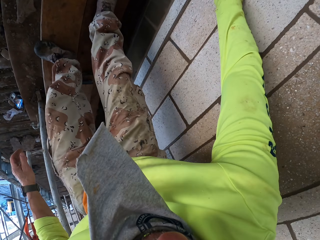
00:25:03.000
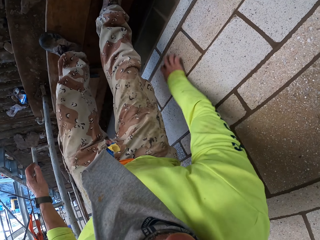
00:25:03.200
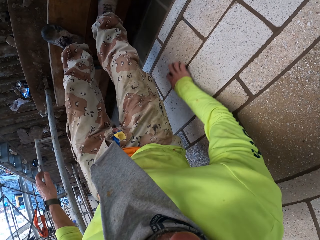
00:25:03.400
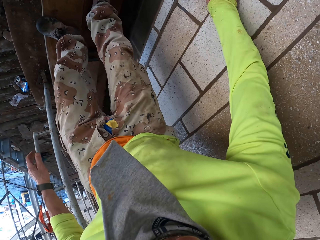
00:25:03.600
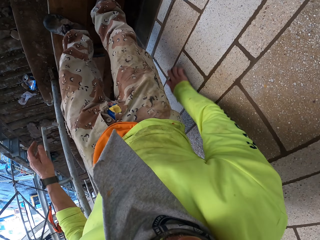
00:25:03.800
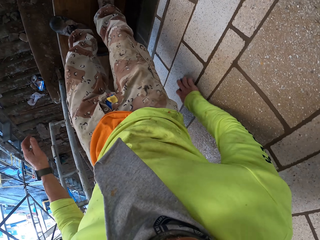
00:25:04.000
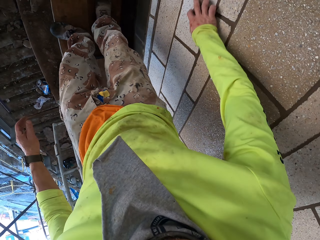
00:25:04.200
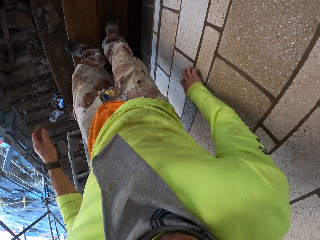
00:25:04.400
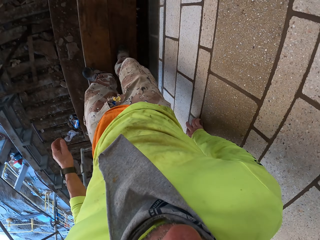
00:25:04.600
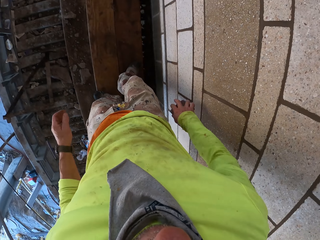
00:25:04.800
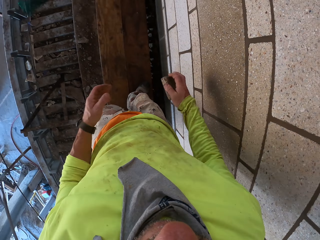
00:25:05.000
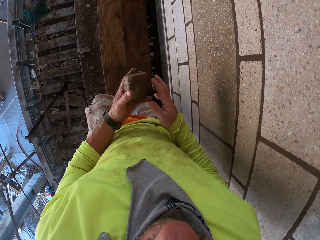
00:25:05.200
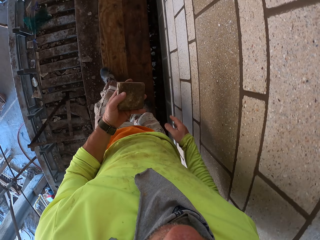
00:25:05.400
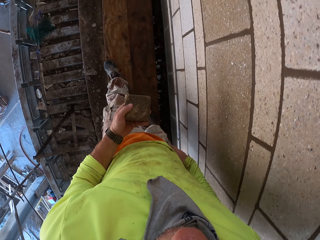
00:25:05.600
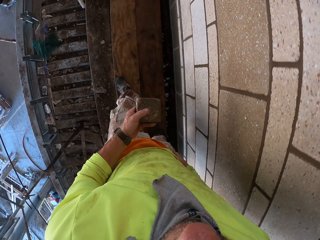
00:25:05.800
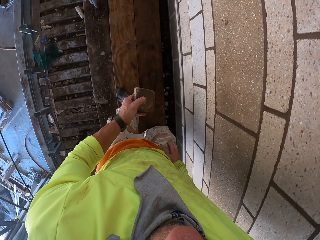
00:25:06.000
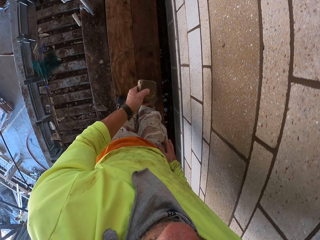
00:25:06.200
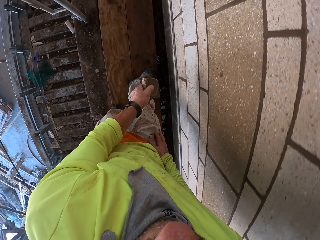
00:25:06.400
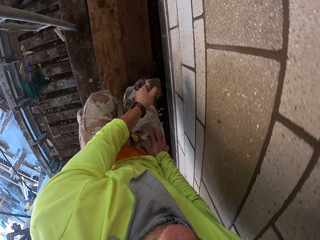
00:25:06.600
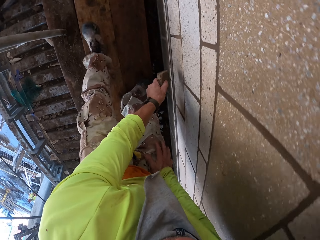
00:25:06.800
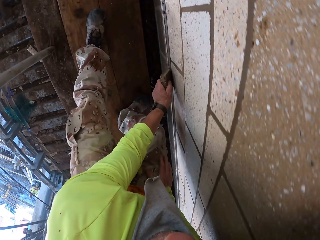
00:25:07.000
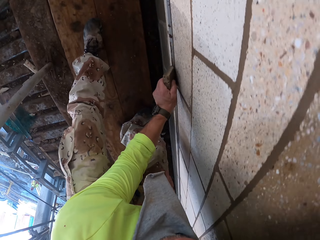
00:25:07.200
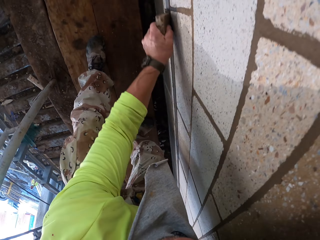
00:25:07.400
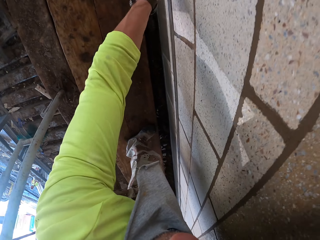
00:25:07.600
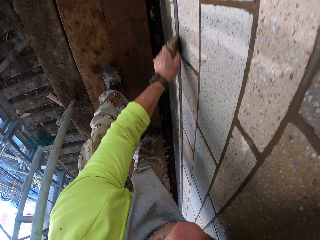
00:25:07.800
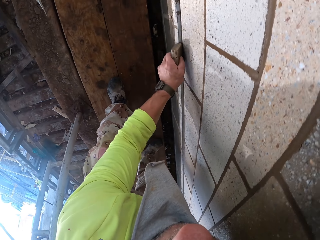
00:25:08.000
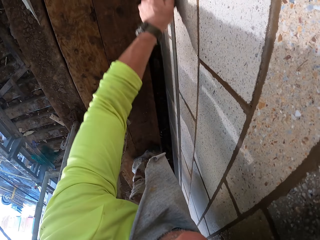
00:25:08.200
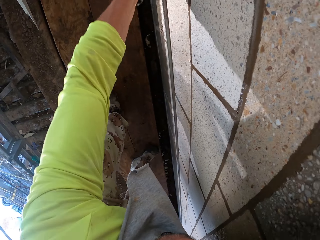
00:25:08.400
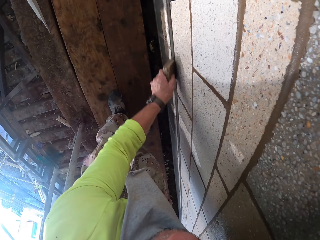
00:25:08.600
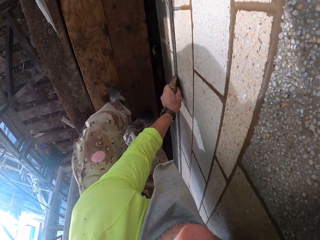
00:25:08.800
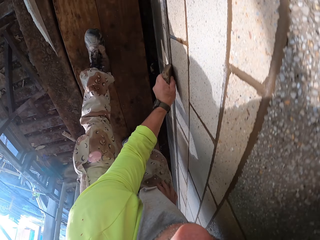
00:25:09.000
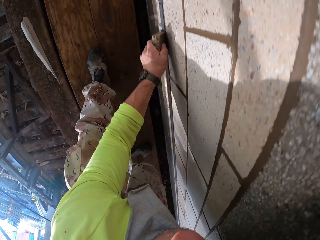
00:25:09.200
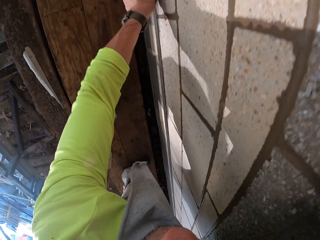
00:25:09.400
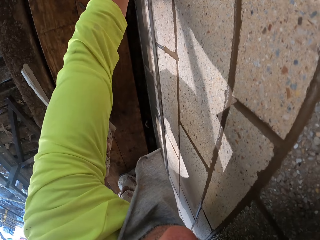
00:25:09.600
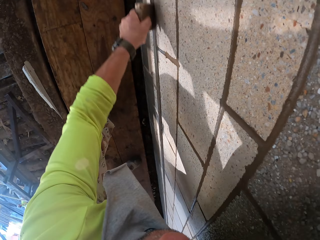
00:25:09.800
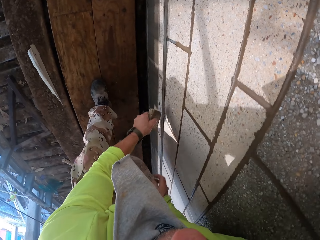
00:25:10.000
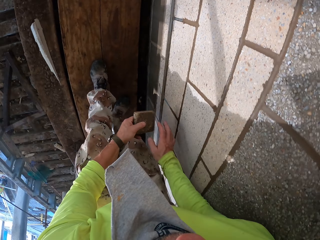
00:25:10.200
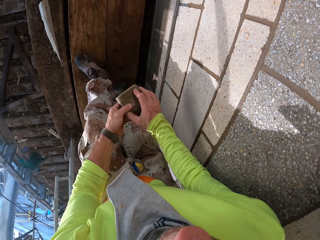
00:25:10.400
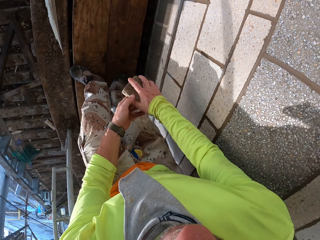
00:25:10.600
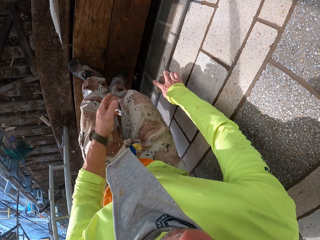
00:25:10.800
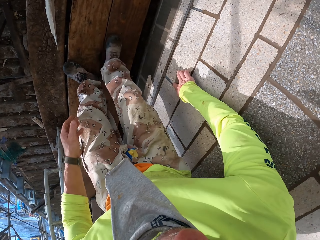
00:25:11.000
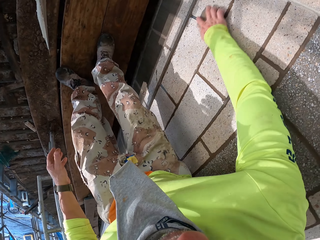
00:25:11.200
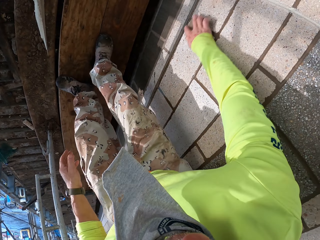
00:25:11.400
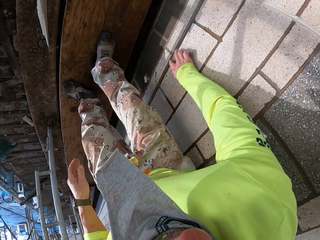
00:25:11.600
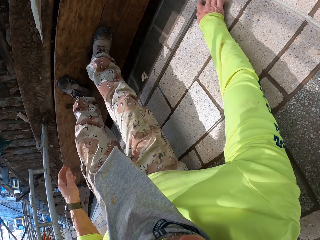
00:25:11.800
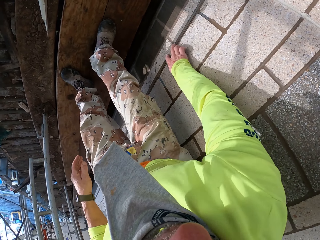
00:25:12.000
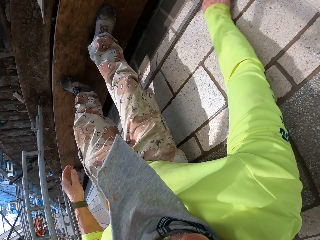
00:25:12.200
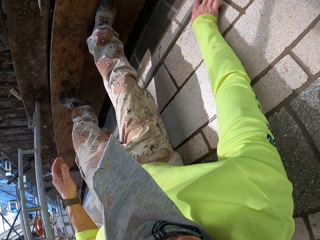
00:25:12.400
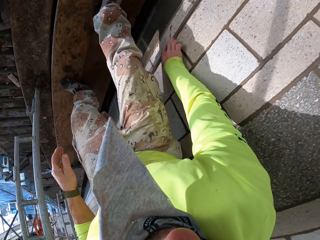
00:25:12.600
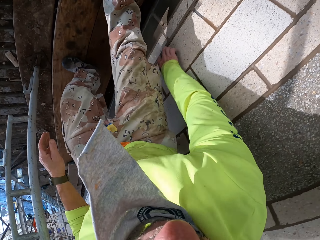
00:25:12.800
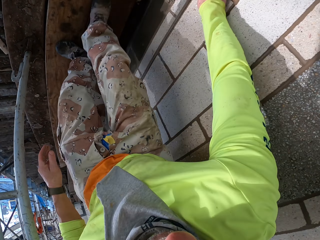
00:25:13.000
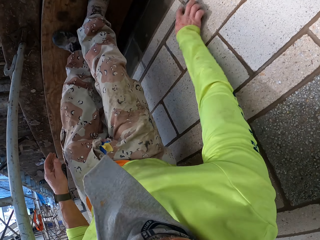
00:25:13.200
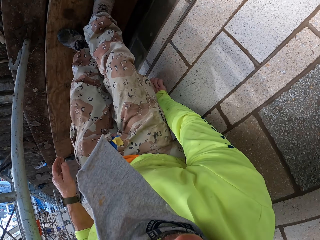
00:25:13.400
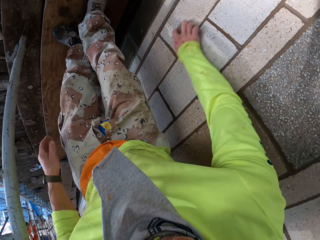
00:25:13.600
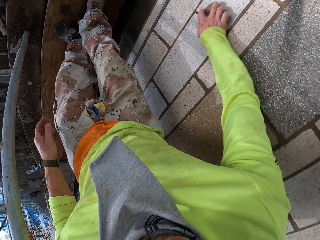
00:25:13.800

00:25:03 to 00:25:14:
The camera wearer puts a scrubber on the left hand. They bend down. They scrub a wall with the scrubber.

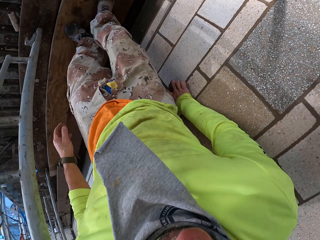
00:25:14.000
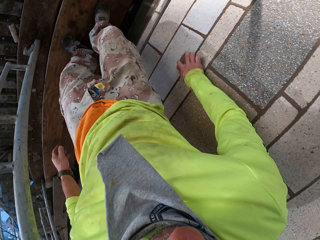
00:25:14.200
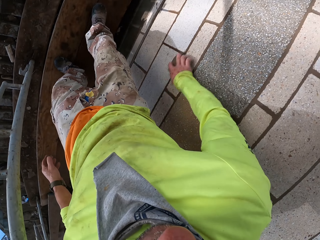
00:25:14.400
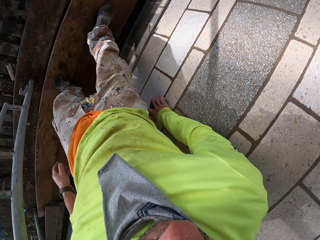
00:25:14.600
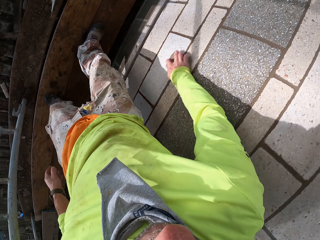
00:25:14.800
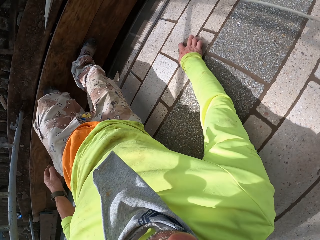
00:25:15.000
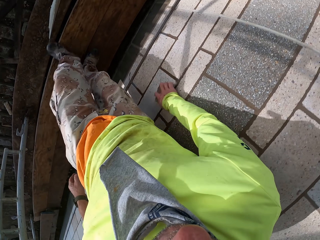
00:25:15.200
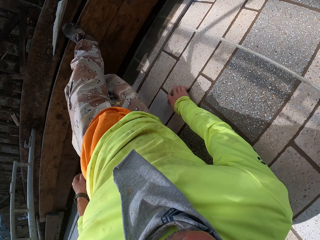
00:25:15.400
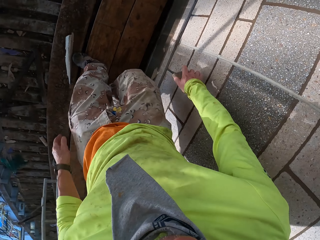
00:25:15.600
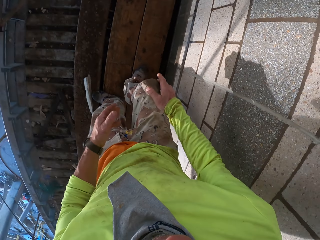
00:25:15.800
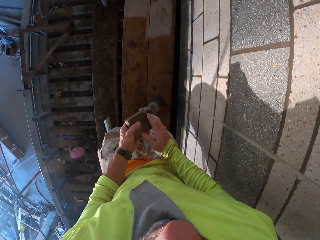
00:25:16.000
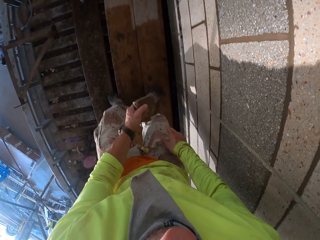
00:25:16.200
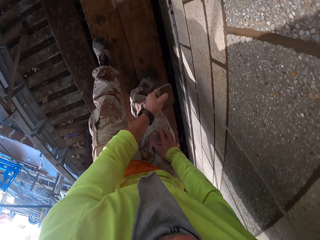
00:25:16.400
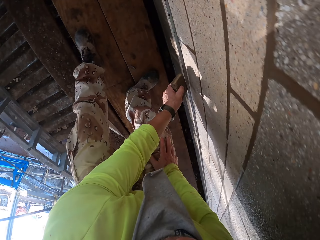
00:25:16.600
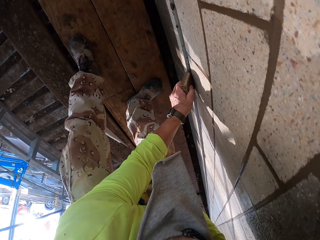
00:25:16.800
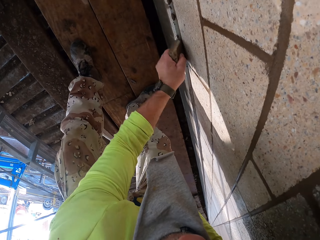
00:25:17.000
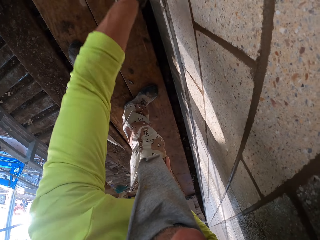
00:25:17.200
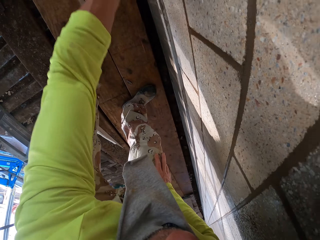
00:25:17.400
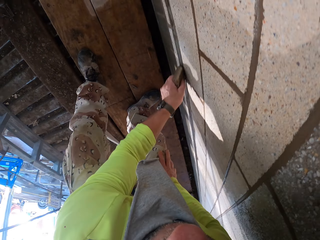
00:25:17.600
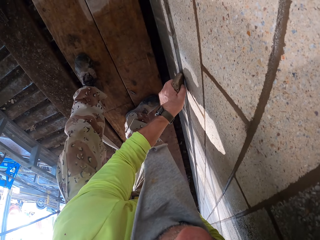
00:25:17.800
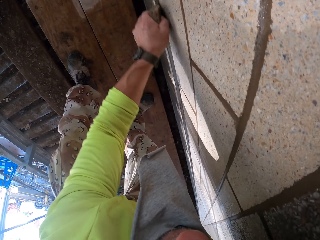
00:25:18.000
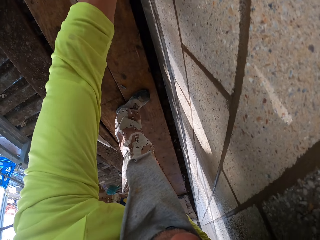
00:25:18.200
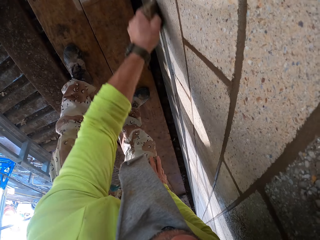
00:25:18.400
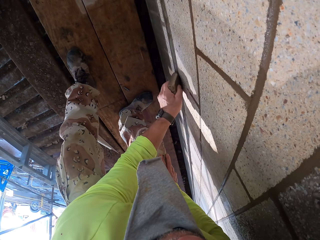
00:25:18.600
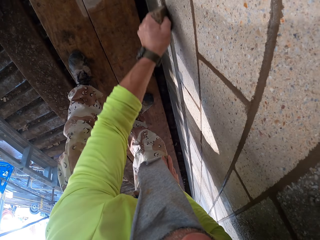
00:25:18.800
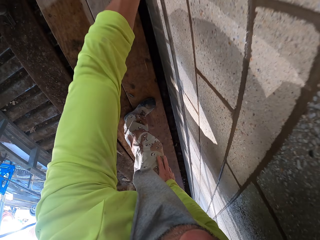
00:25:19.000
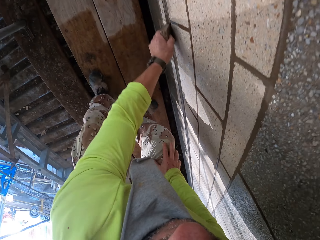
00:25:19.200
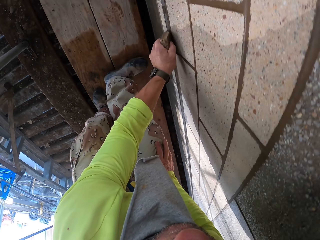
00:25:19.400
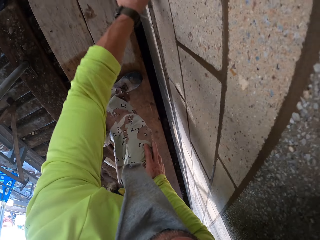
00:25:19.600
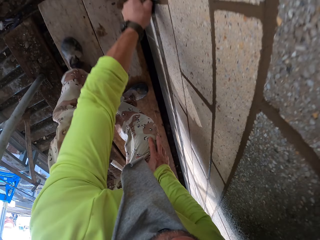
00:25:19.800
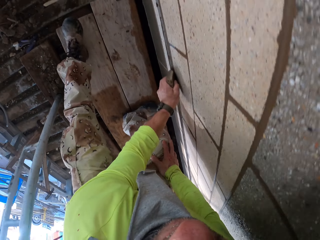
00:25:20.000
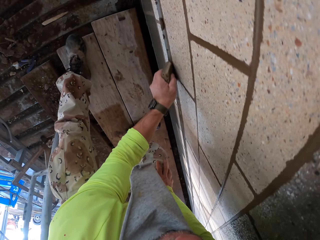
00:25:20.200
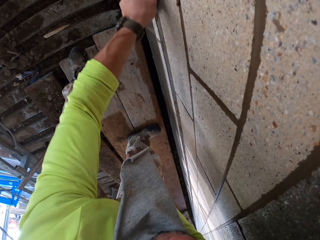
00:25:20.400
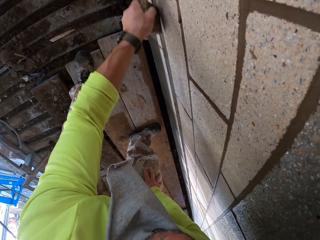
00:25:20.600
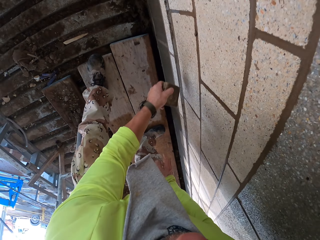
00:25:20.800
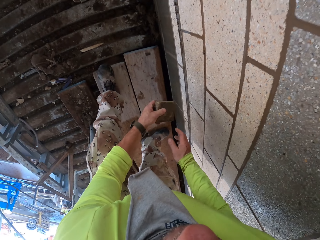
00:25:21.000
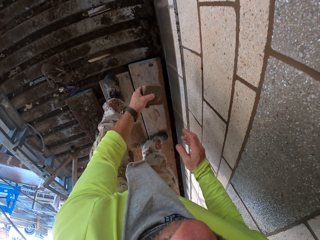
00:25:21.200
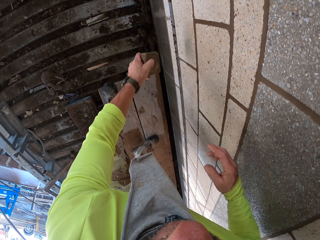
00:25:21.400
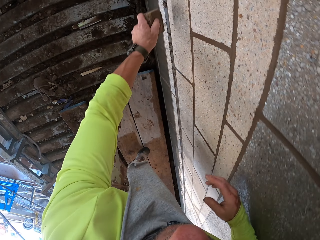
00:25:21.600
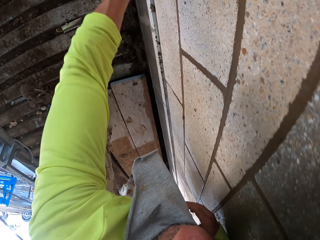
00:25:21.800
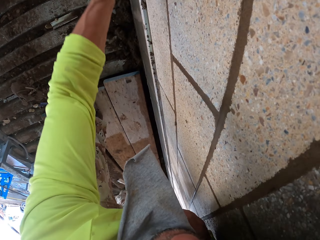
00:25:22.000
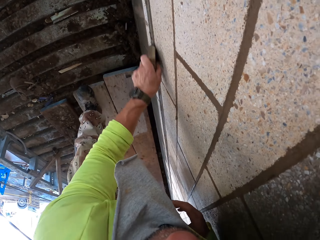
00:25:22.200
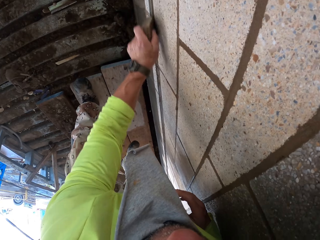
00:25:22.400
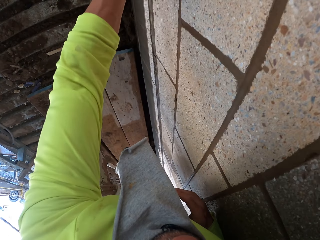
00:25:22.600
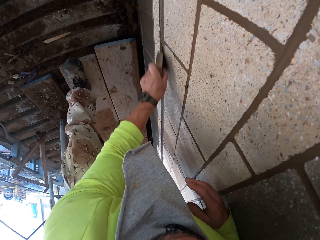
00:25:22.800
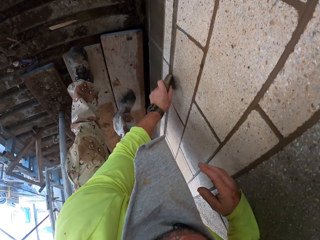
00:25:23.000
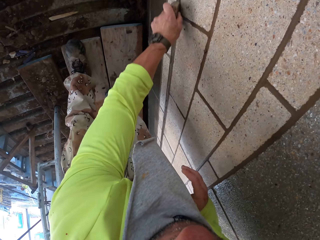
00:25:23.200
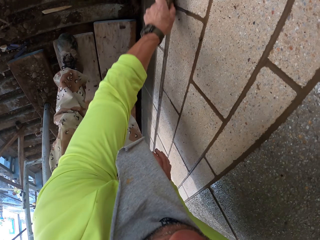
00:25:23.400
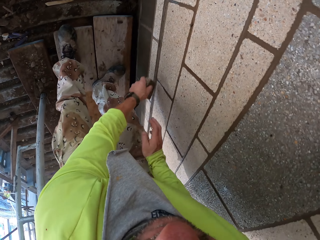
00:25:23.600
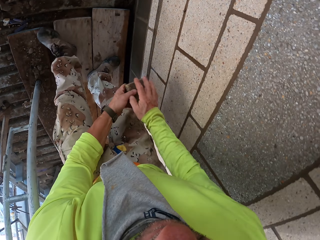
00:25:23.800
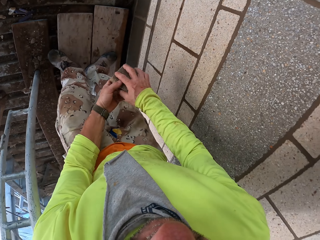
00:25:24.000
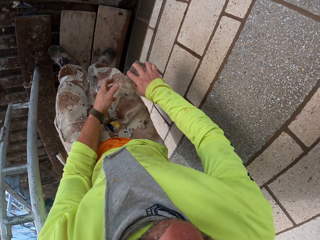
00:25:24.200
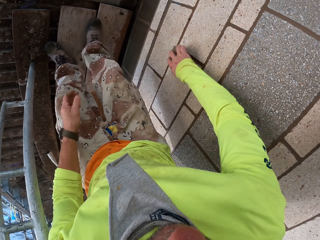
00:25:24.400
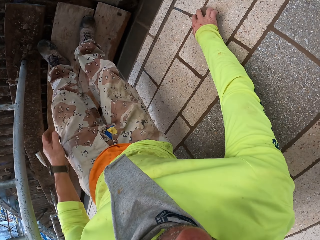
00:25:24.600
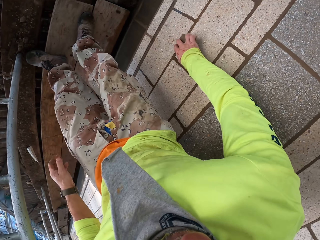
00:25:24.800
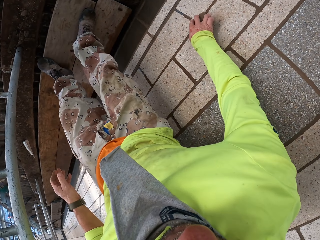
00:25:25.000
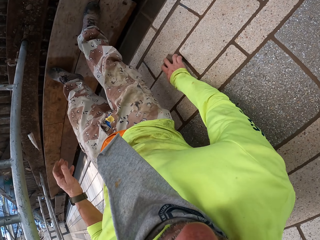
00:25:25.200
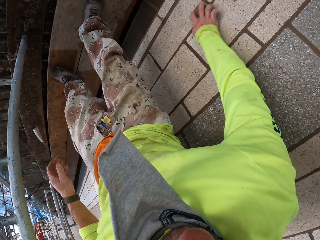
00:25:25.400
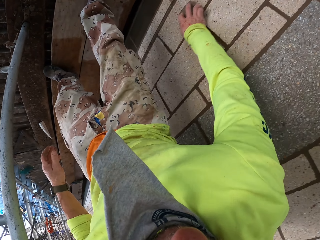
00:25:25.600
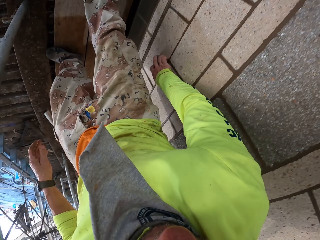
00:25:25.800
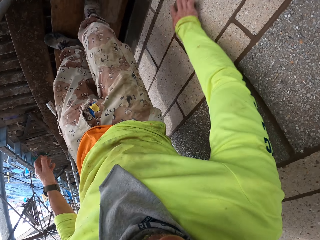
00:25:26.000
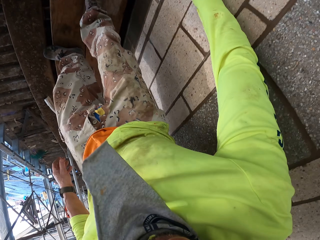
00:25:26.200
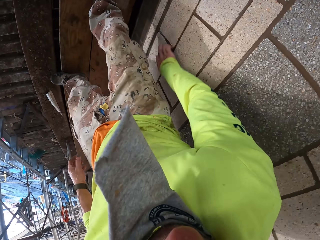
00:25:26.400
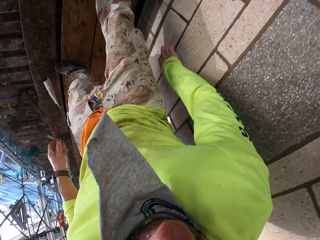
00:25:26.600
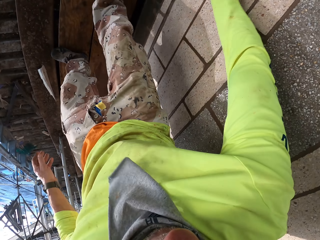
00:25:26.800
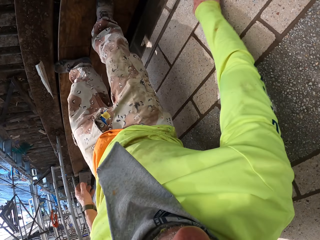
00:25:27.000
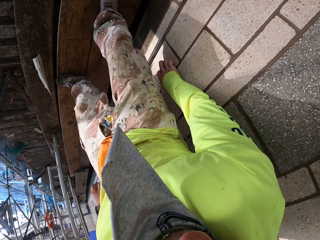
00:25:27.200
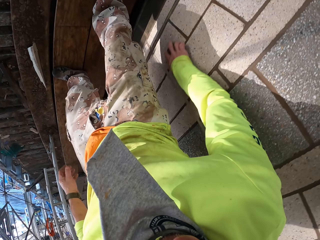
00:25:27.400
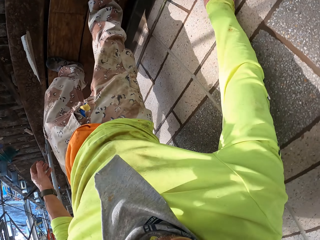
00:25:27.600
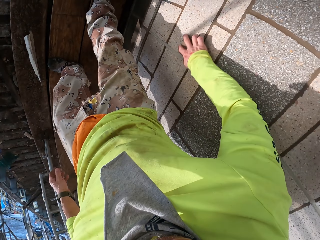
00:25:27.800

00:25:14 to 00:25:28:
The camera wearer walks. They put a scrubber on the left hand. They scrub a wall with the scrubber. They put the scrubber on the right hand. They scrub the wall with the scrubber.
